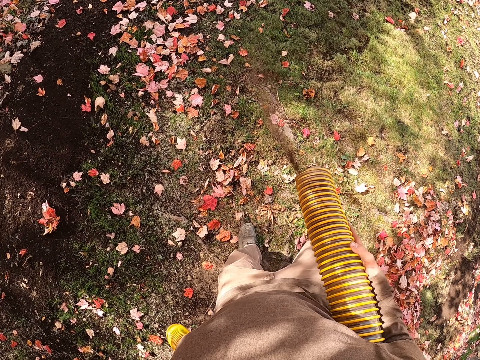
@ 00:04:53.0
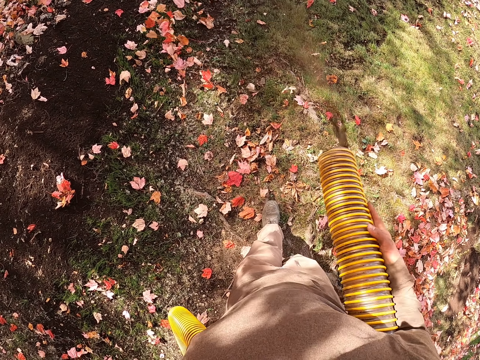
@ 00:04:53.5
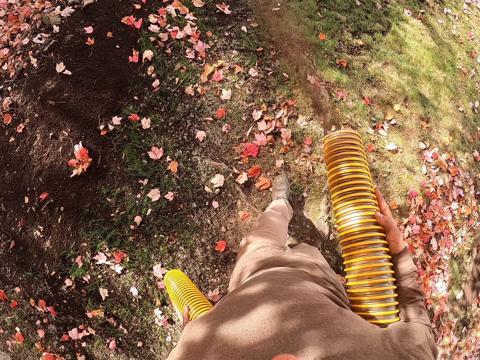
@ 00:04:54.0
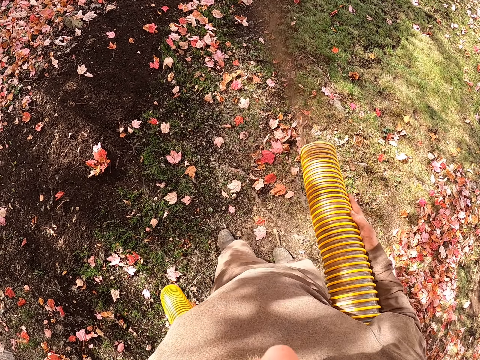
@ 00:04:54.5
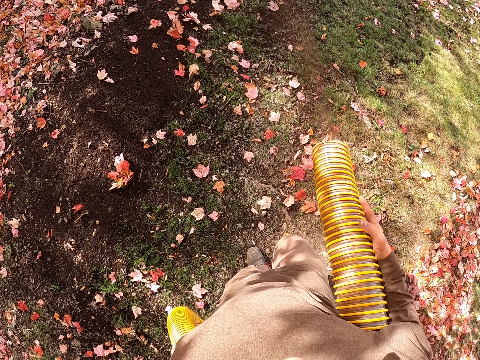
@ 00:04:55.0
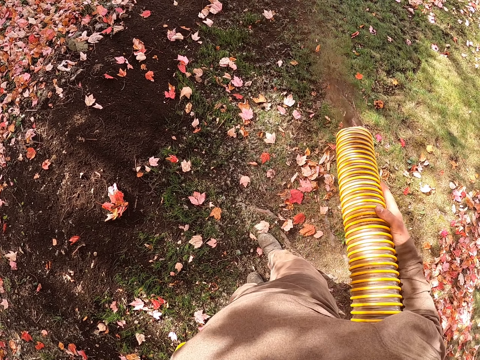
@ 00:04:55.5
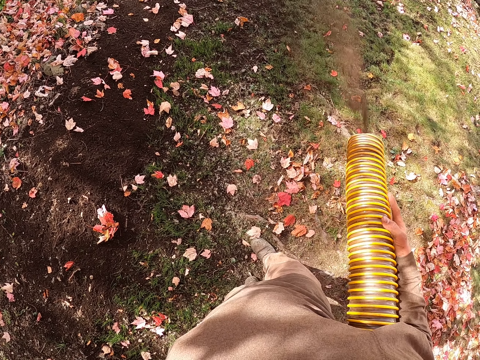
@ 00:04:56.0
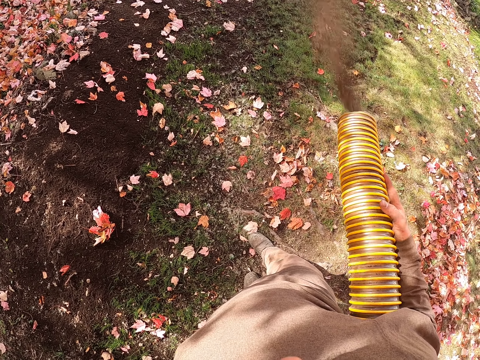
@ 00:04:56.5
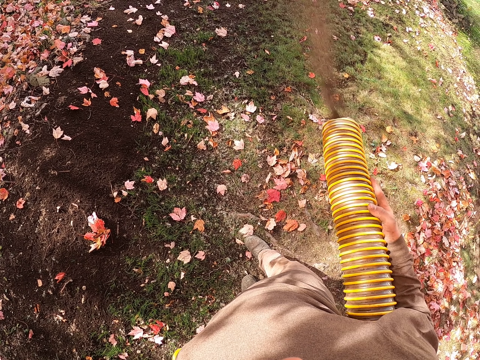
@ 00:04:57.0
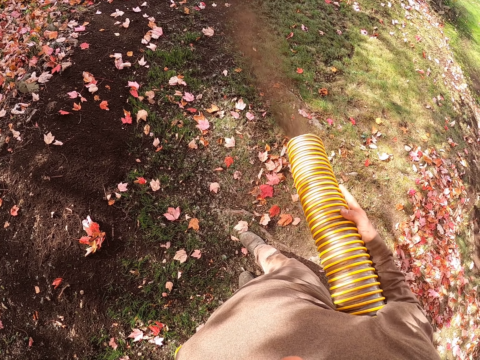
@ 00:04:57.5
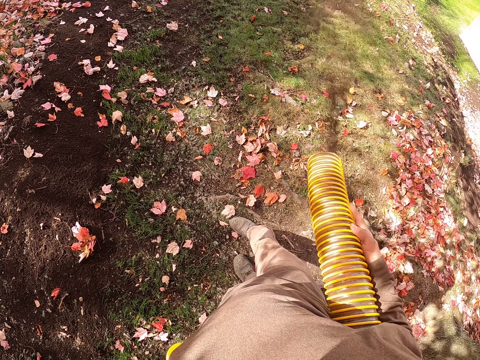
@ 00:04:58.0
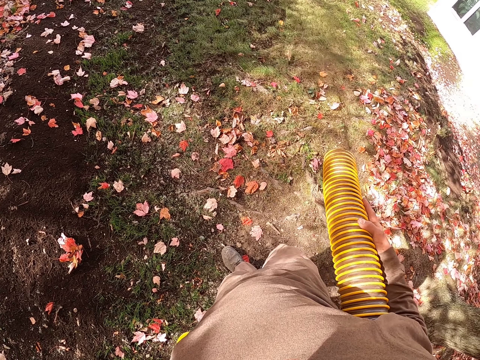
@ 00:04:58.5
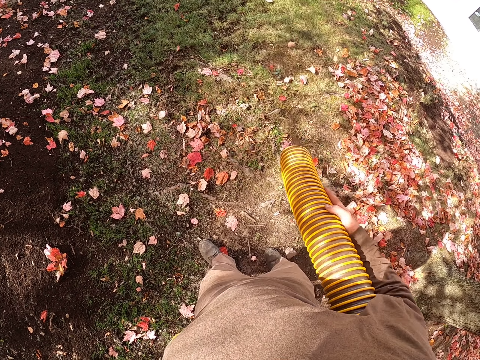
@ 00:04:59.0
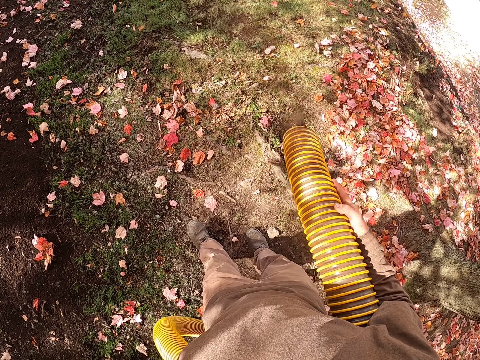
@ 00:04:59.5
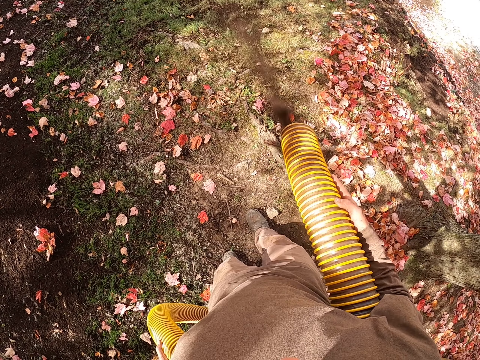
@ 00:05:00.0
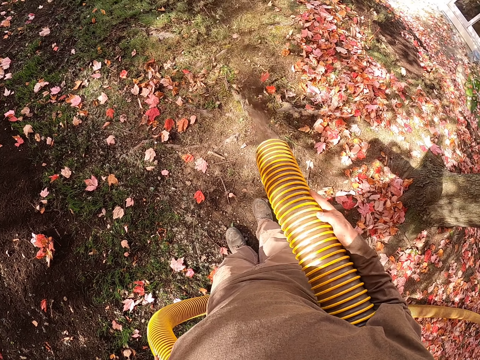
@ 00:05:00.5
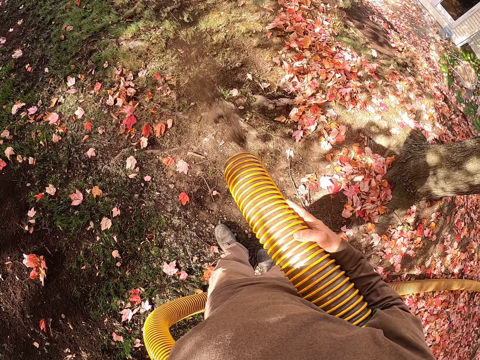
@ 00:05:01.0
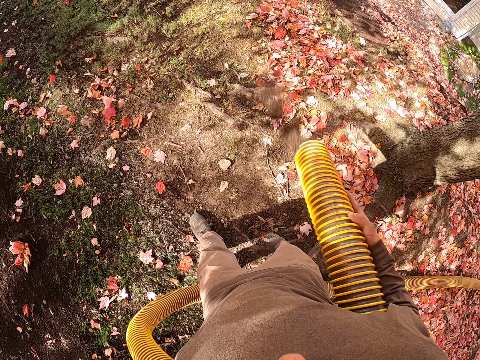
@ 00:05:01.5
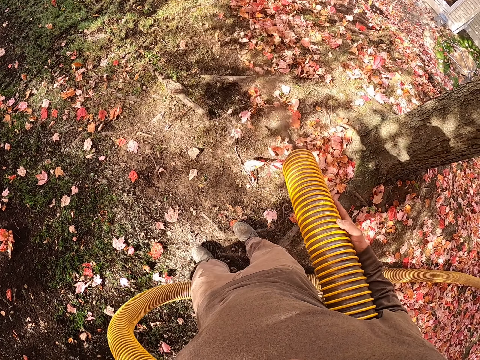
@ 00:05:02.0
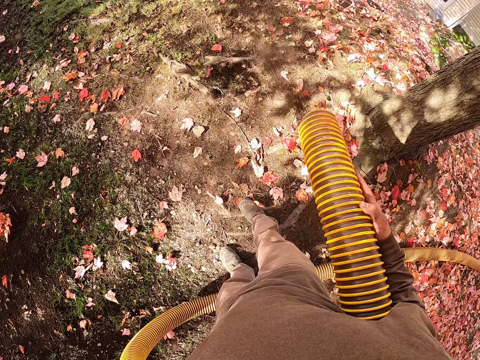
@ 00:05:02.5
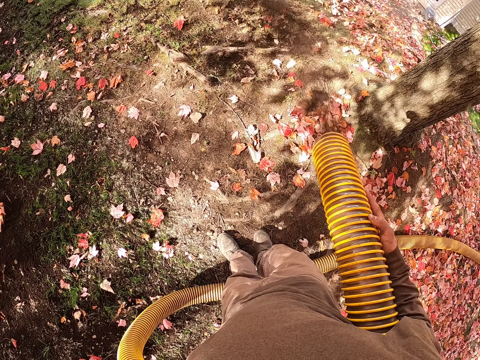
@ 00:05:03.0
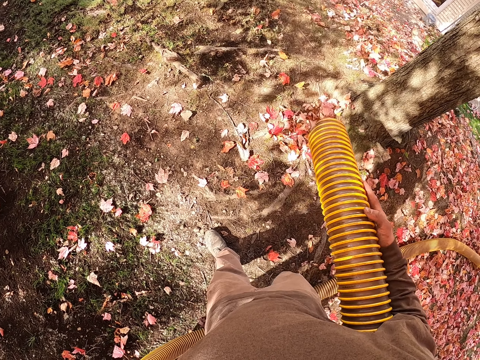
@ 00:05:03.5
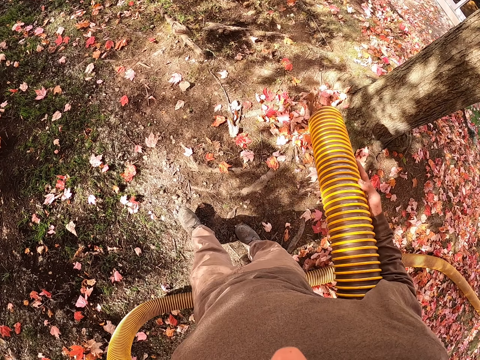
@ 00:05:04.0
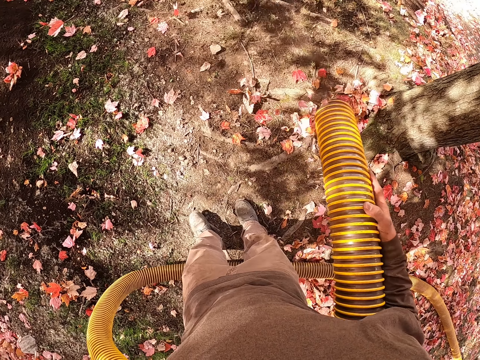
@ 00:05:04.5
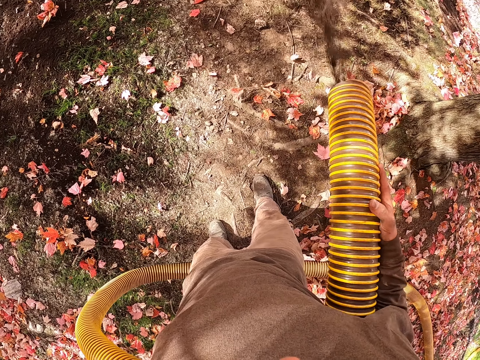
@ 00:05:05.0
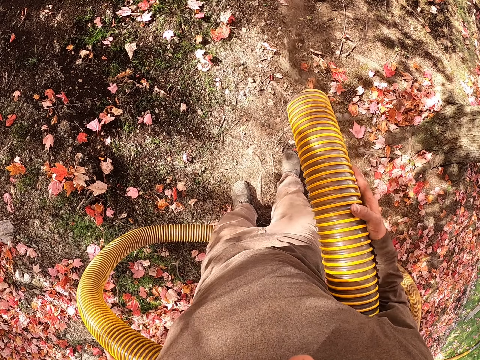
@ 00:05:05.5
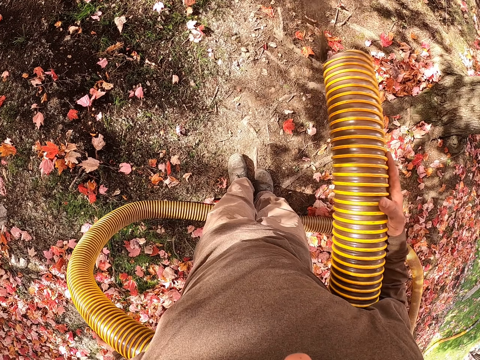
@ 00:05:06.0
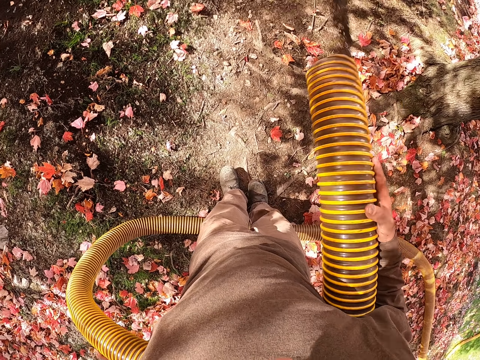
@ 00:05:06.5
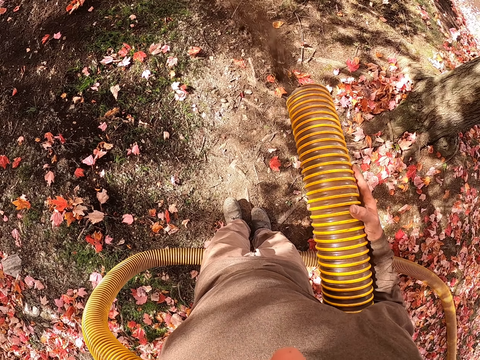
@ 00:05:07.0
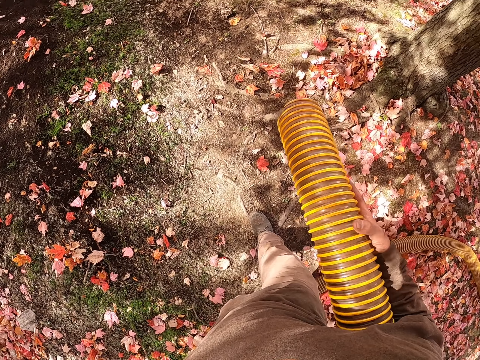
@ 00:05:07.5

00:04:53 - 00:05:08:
The camera wearer steps backward. They blow the flowers with a leaf blower machine.

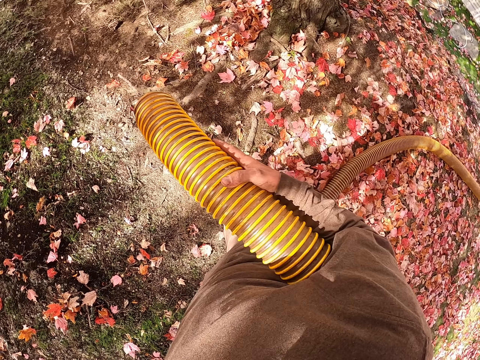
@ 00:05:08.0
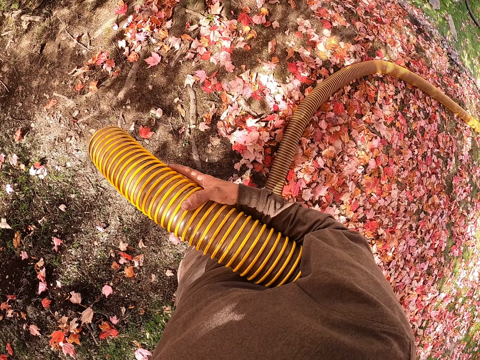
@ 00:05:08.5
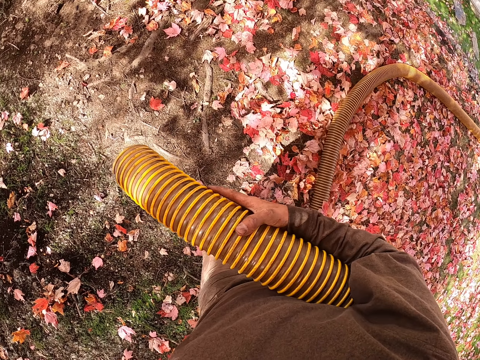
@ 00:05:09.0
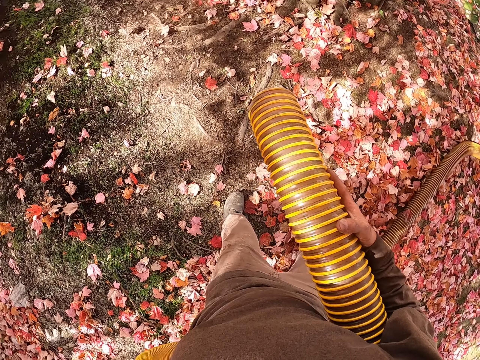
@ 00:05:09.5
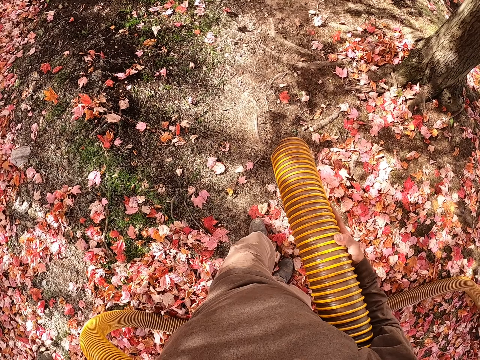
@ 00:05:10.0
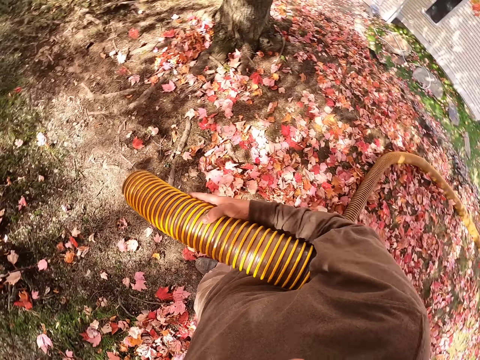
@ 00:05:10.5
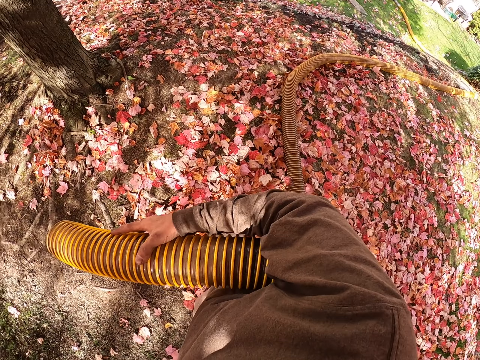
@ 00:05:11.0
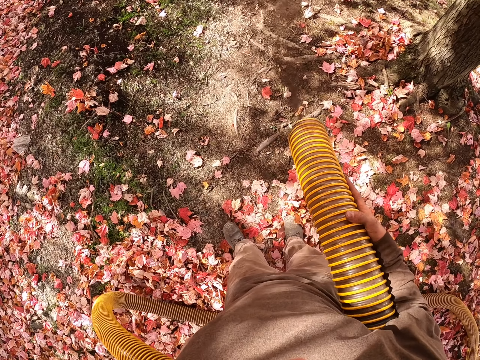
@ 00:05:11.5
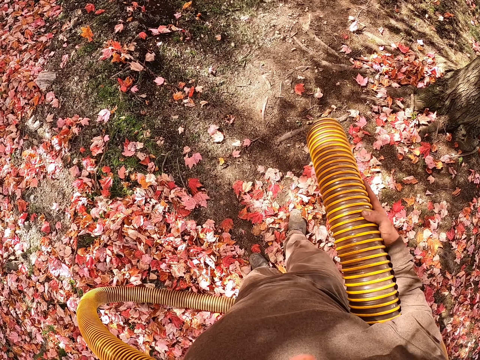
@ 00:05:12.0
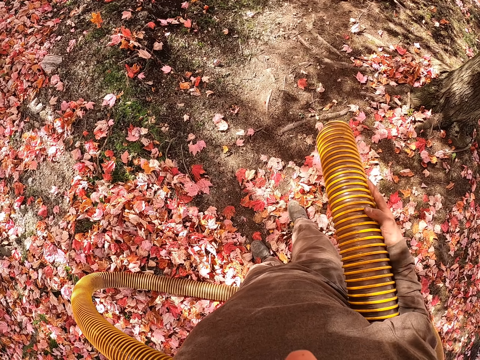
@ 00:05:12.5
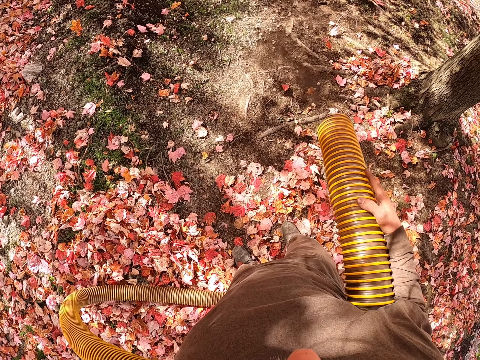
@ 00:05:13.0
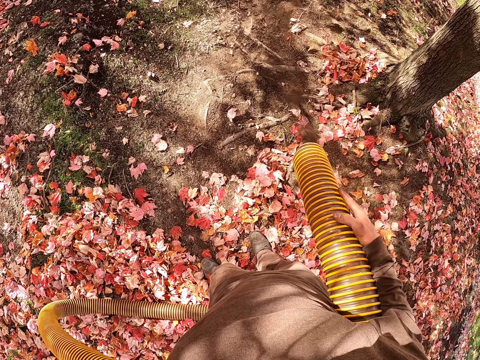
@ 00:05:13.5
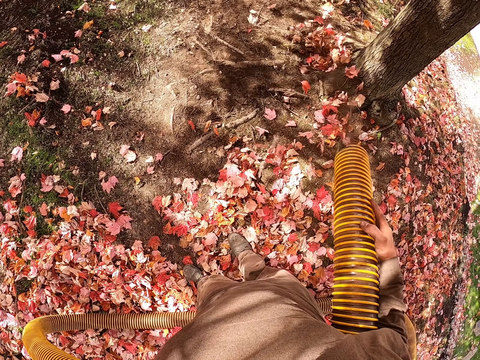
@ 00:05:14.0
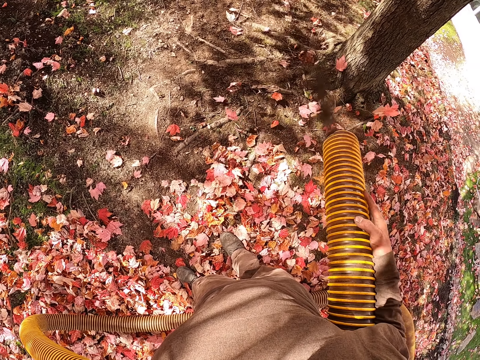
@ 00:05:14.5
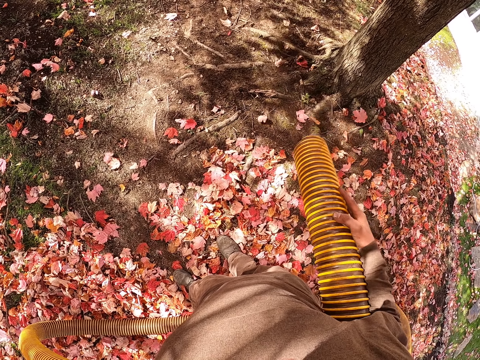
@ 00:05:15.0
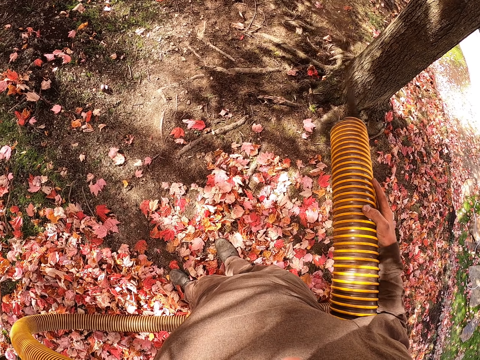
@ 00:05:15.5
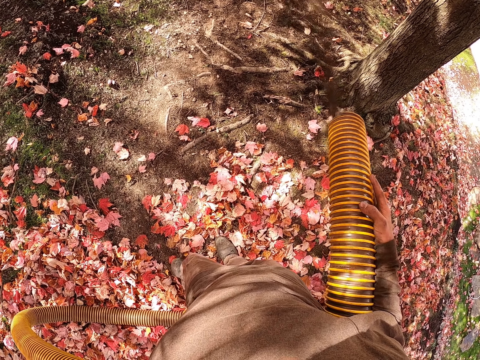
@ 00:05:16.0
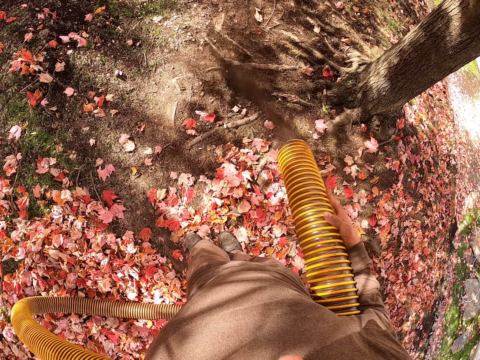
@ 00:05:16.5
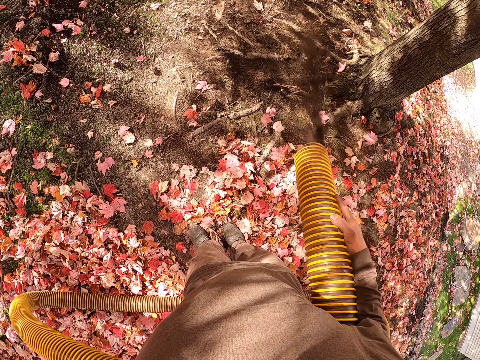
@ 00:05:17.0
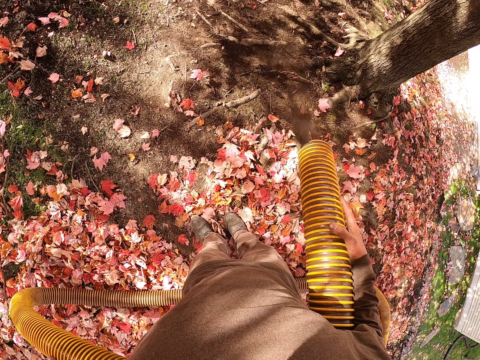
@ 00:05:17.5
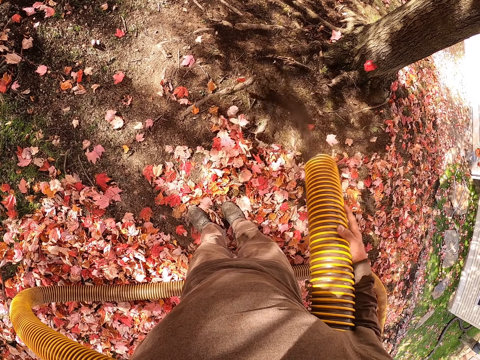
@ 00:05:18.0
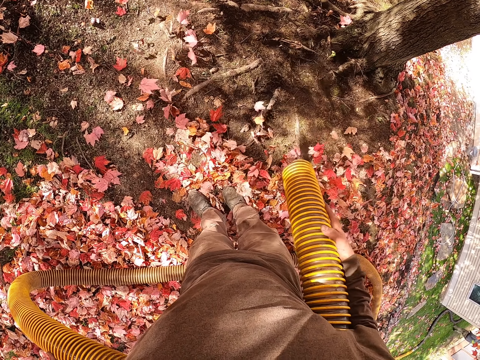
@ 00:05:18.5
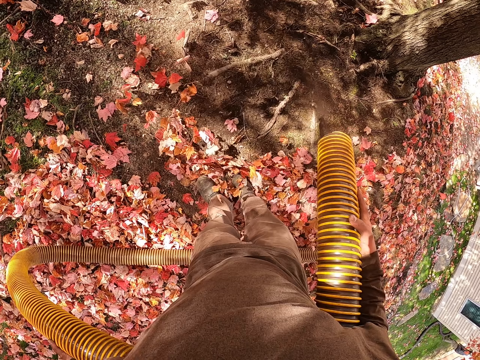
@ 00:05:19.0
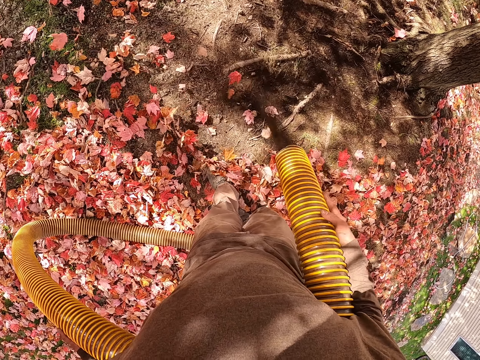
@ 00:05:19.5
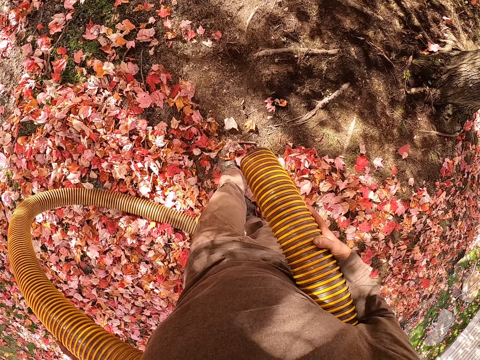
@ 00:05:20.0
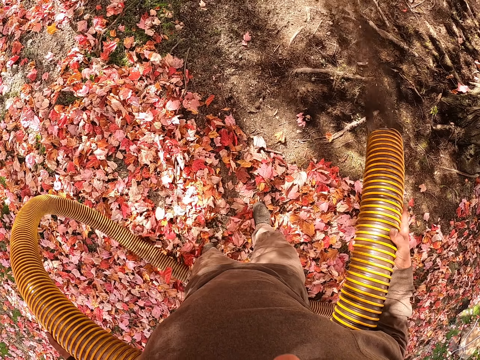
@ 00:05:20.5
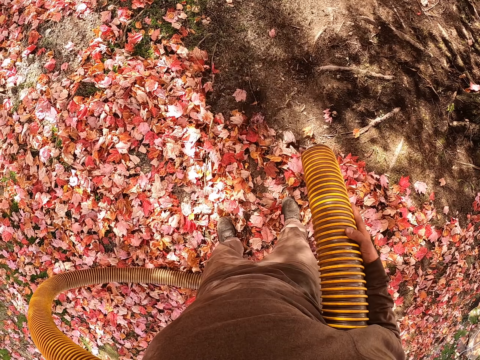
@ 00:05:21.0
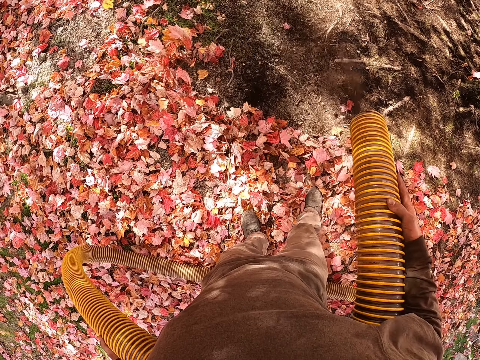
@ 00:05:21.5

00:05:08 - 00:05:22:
The camera wearer steps backward. They blow the flowers with a leaf blower machine.
